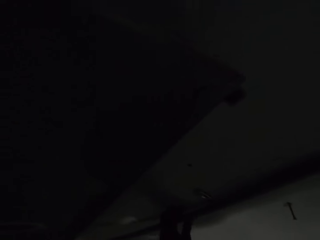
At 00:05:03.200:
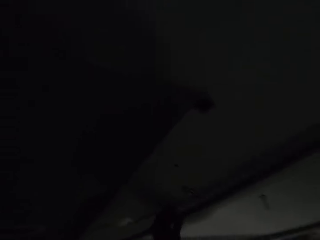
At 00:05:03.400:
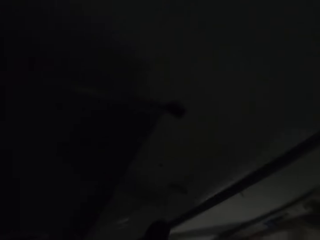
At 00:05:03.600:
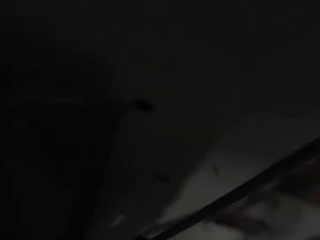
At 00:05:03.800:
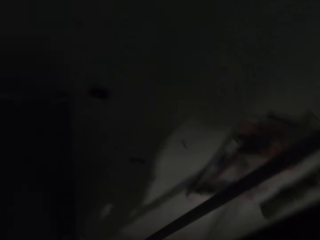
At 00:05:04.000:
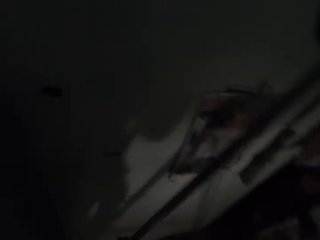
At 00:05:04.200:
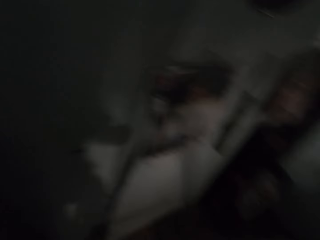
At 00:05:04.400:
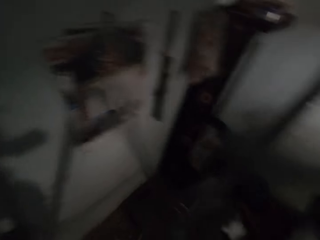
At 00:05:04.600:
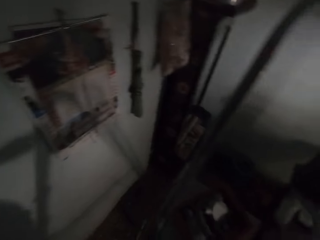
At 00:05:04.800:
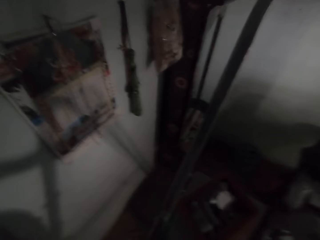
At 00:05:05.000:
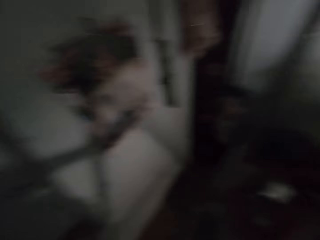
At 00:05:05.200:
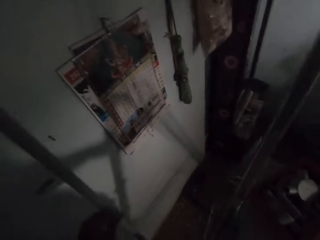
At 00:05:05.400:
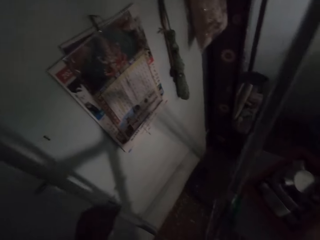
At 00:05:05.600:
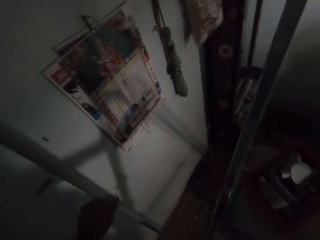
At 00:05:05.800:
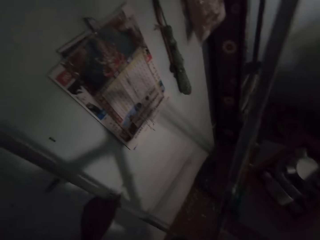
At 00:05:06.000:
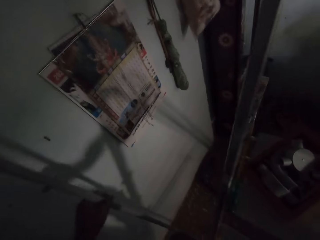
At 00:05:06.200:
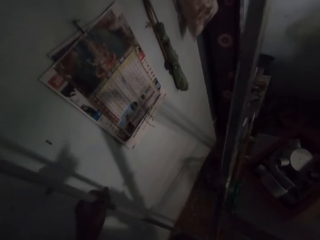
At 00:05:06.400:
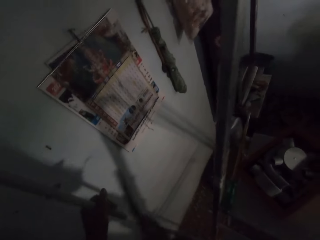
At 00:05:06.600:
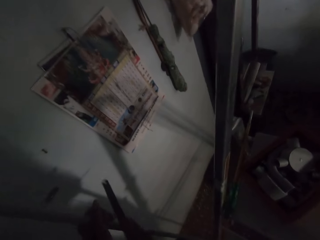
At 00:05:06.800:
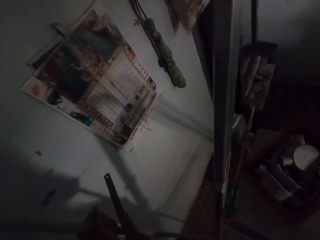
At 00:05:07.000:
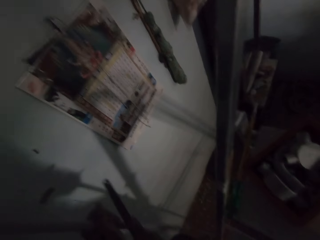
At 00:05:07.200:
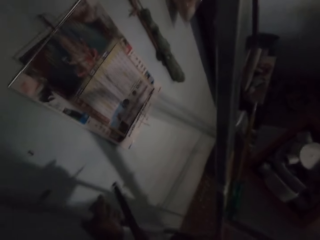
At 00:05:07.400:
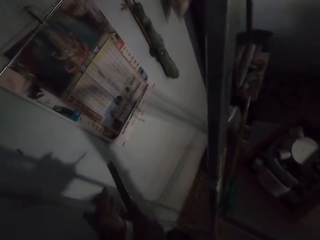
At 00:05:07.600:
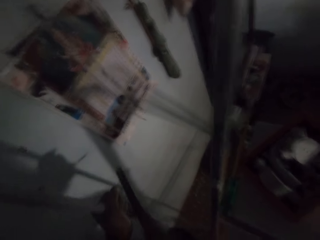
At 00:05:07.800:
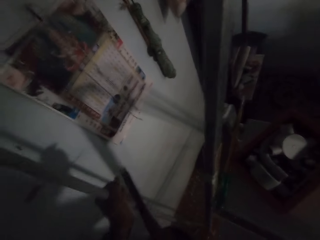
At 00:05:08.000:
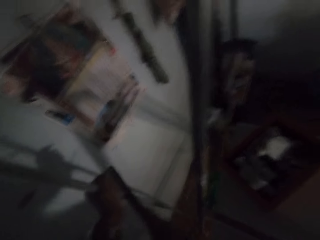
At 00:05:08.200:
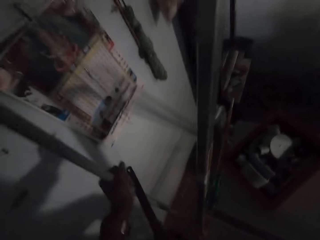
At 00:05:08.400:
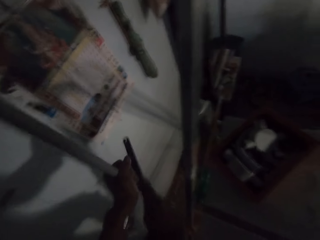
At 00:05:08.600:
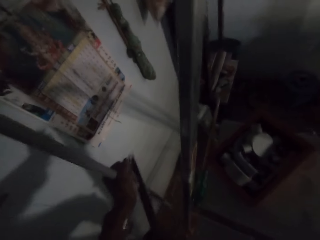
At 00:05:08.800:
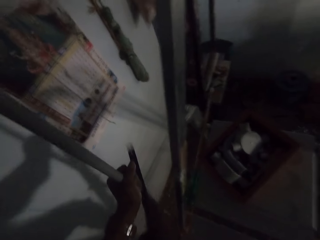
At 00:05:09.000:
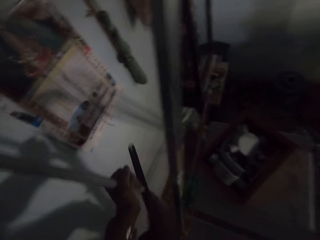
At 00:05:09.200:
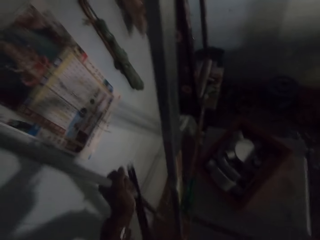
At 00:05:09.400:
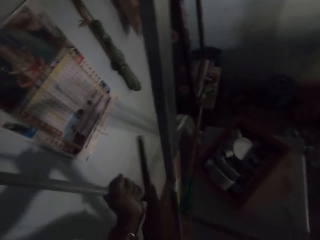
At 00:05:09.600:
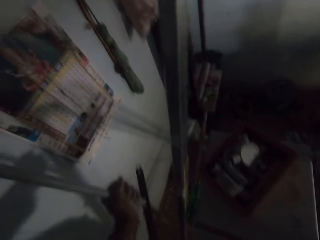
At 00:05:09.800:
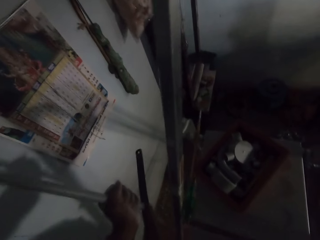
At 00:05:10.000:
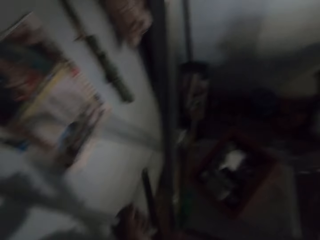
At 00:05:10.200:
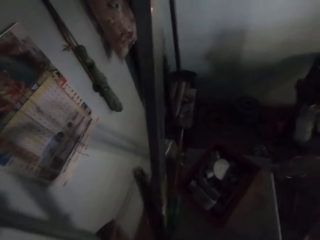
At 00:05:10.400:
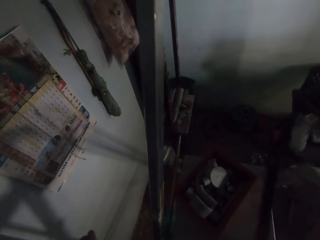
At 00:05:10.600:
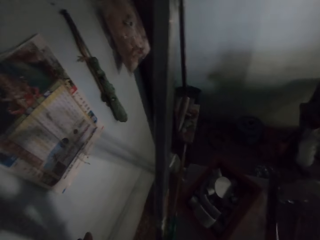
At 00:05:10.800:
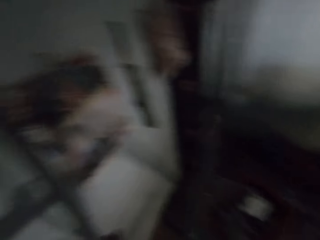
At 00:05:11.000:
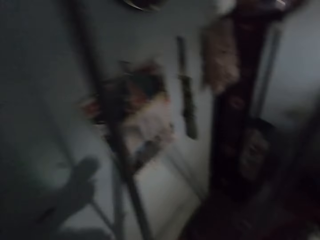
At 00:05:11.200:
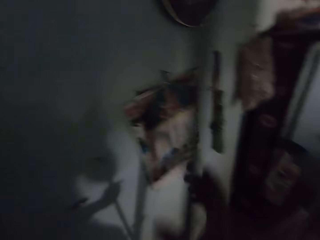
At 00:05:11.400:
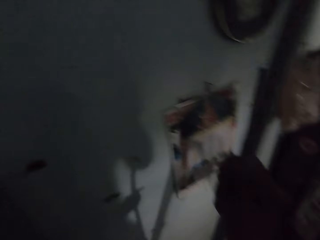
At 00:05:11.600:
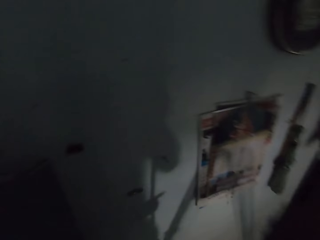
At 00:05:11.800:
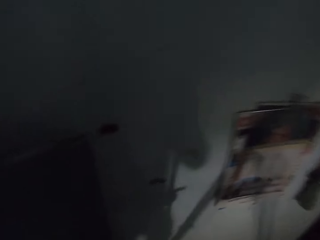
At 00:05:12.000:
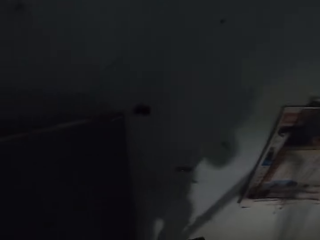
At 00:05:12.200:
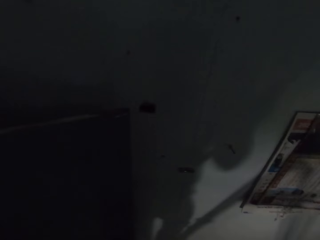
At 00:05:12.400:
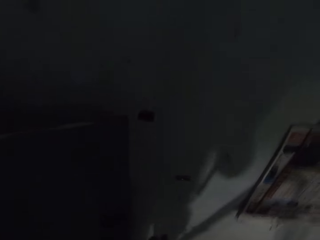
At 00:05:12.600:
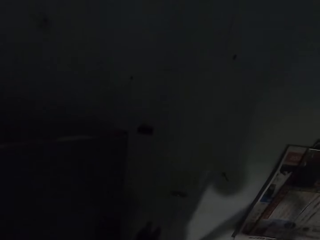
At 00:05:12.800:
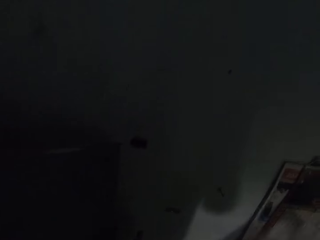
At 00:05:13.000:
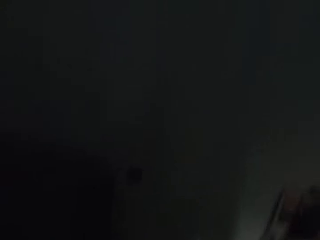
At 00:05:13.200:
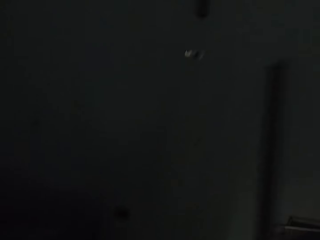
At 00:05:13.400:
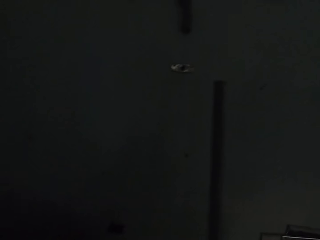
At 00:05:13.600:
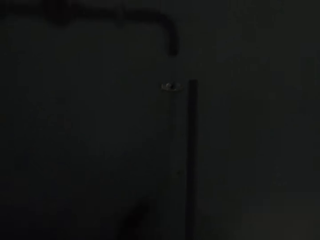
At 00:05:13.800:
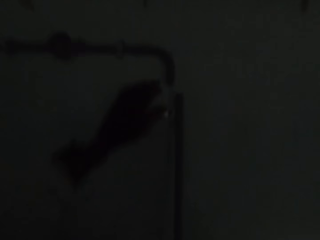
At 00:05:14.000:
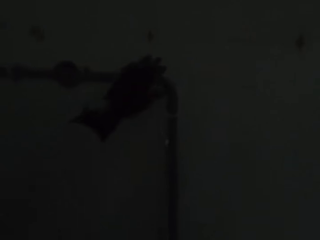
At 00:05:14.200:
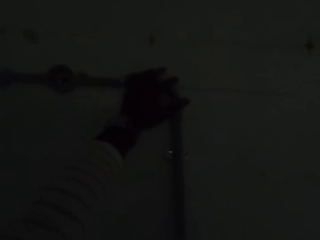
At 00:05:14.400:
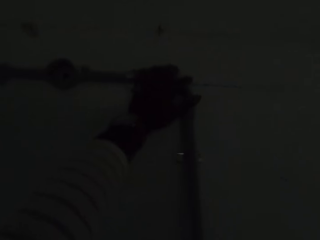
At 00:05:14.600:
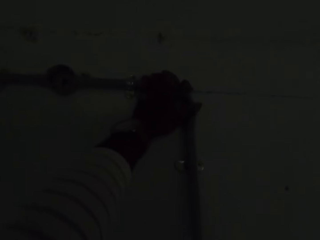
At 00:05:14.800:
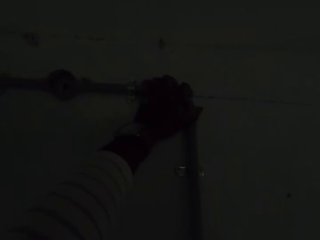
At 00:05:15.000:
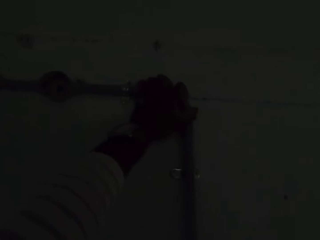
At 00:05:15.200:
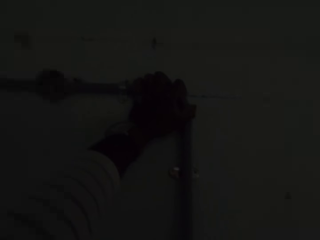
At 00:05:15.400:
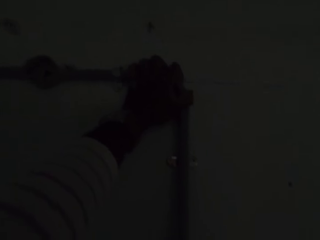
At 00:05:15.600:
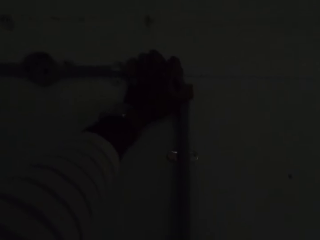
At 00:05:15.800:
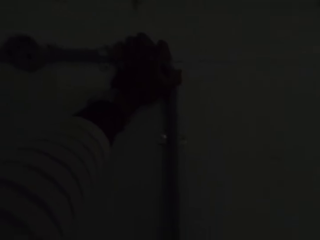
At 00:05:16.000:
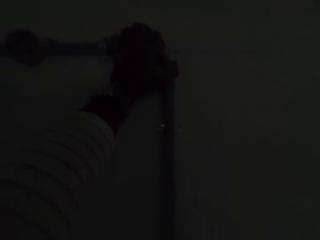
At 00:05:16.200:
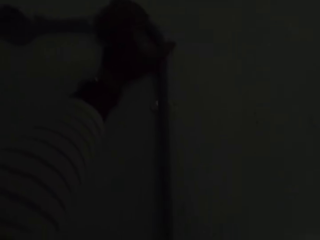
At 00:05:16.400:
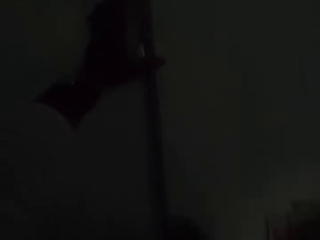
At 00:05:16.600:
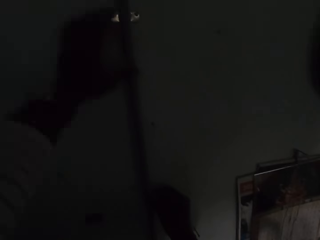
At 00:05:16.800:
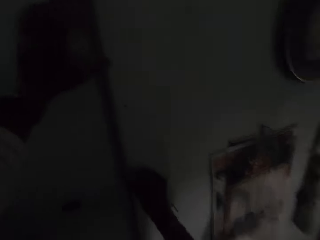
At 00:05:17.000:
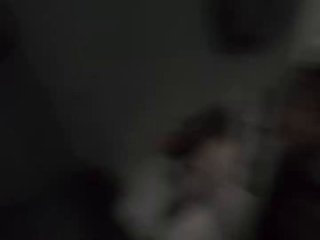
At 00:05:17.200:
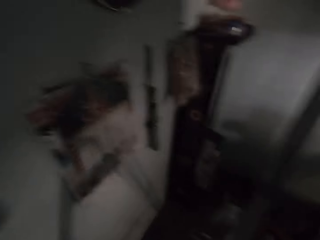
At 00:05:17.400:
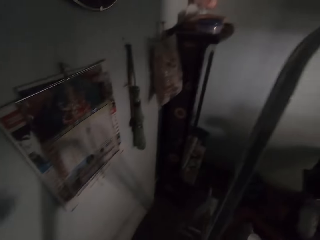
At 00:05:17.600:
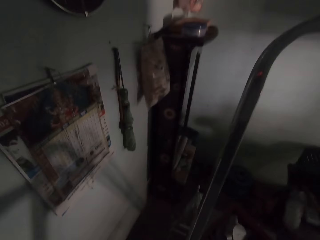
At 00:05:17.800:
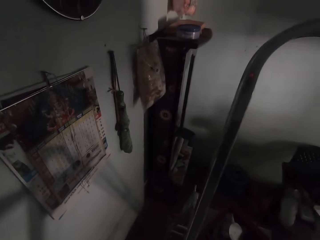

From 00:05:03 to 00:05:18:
The camera wearer holds the conduit pipe with his hands. He holds the conduit pipe with his left hand. He picks the saw blade from an adjustable ladder with his right hand. He cuts the conduit pipe in his left hand with the saw blade in his right hand. He places the saw blade on the adjustable ladder with his right hand. He passes the conduit pipe in his left hand to his right hand. He holds the conduit pipe on the wall with his left hand. He fits the conduit pipe in his right hand into the conduit pipe on the wall.

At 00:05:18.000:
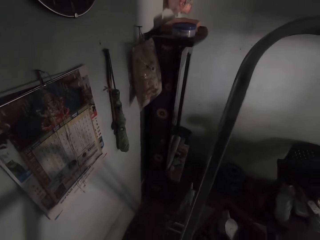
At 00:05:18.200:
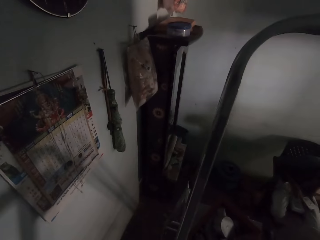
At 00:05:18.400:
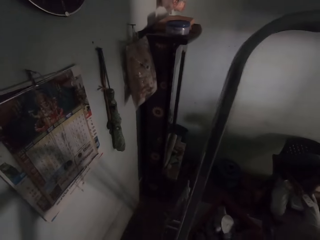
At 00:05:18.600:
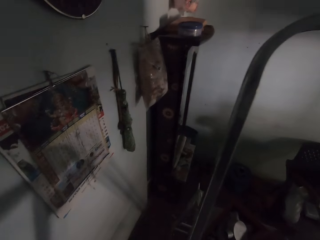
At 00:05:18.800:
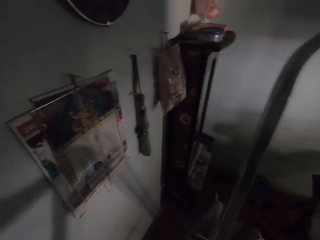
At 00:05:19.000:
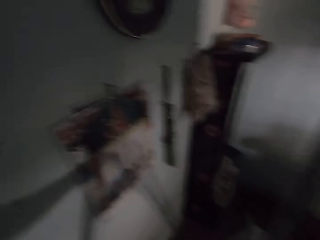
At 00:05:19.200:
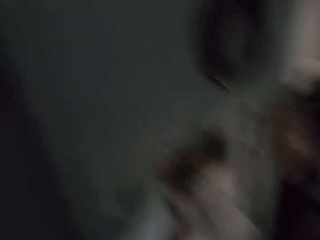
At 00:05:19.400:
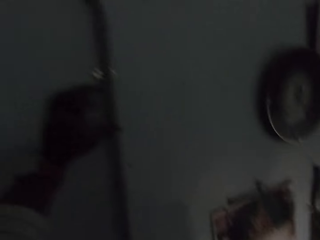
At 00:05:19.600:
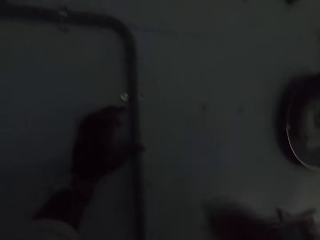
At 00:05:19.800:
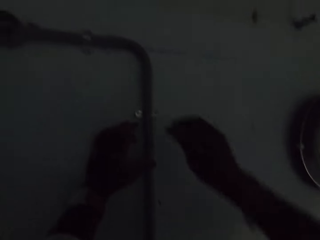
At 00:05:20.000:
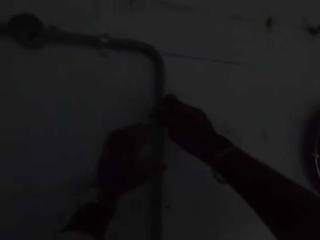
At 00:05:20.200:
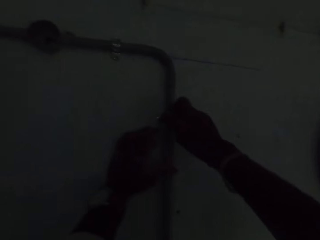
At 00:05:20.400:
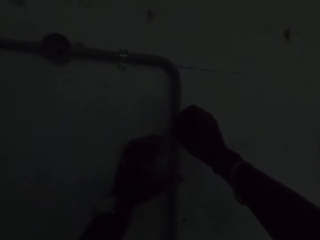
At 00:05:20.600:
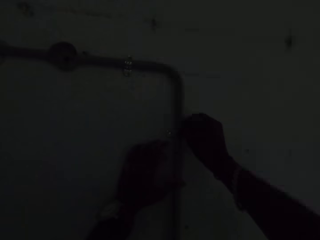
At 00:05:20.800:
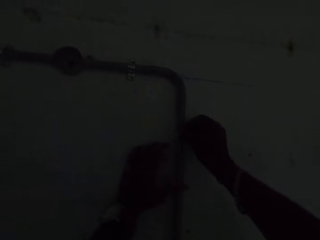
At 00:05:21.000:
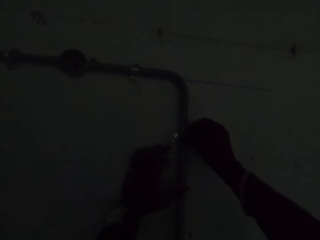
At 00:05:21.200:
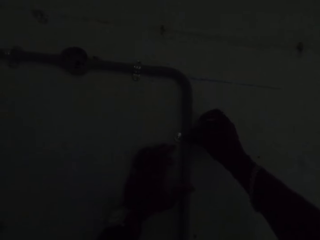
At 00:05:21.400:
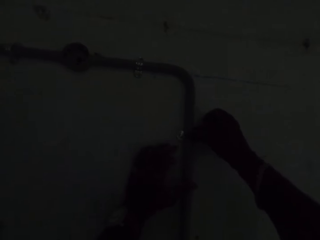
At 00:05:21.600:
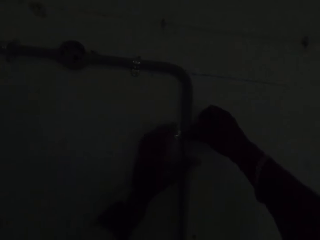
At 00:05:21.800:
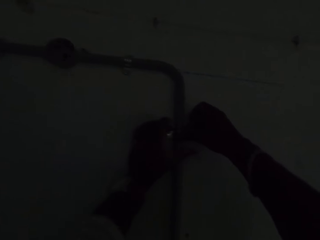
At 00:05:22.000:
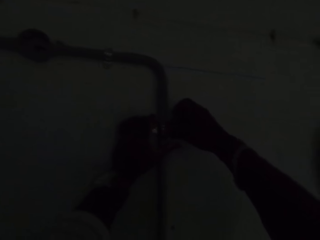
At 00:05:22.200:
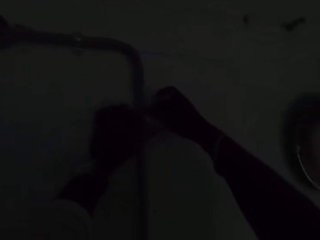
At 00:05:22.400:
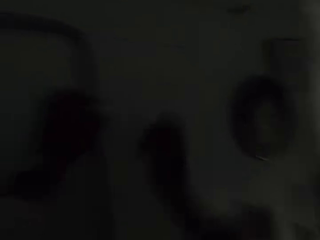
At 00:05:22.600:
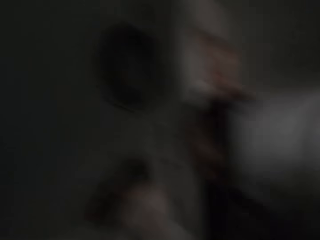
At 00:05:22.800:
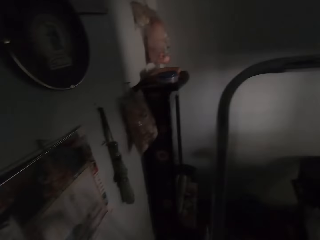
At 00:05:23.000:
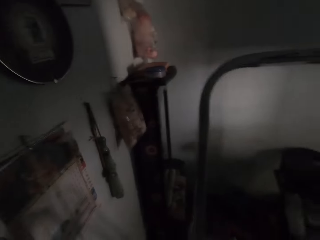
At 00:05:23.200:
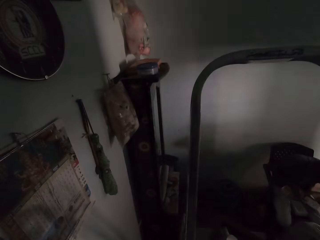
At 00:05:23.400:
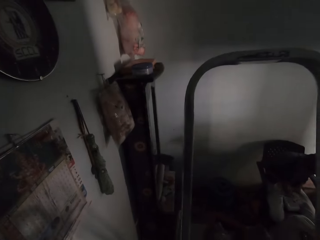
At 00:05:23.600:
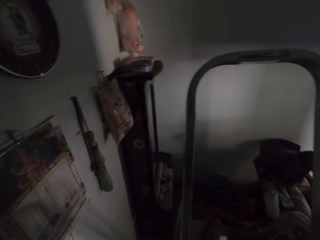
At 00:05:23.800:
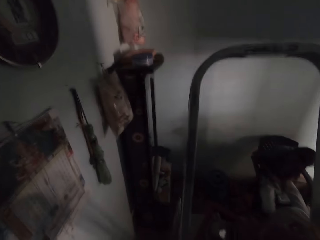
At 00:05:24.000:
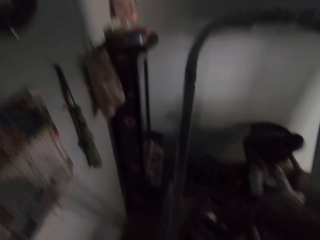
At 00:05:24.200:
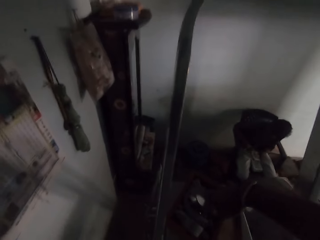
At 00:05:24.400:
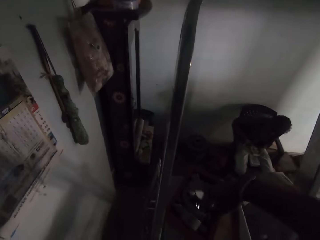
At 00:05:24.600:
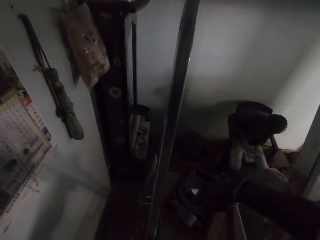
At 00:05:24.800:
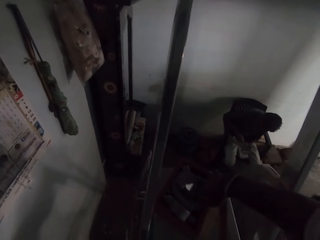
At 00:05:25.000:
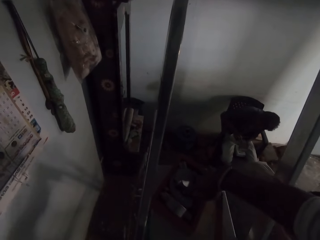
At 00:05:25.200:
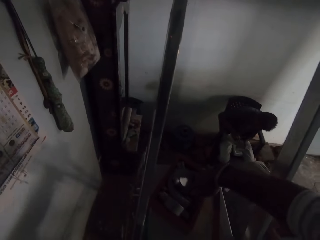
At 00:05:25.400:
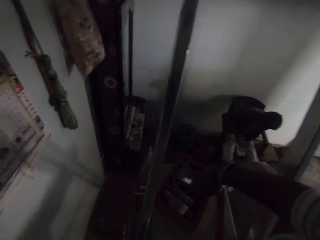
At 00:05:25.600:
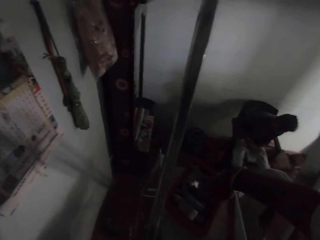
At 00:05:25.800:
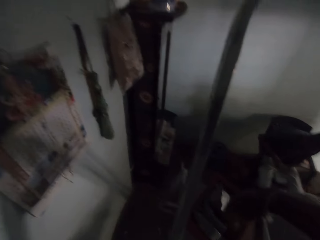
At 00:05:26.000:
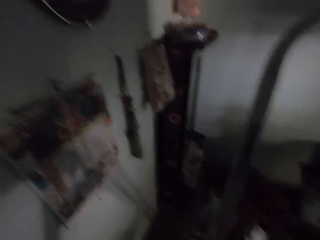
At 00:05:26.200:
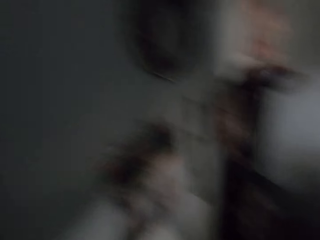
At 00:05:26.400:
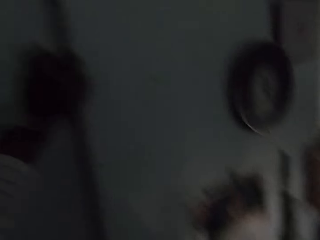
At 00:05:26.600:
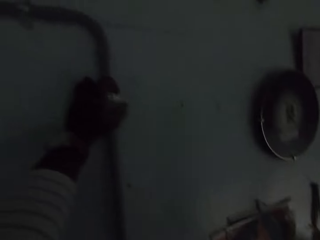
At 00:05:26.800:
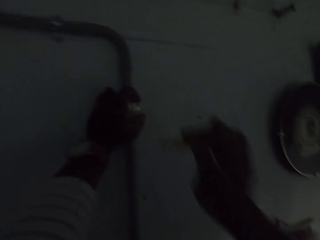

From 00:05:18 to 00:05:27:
The camera wearer places a saddle clip on the joined conduit pipes with his right hand. He holds the saddle clip with his left hand. He picks screws from a box on the adjustable ladder with his right hand.
